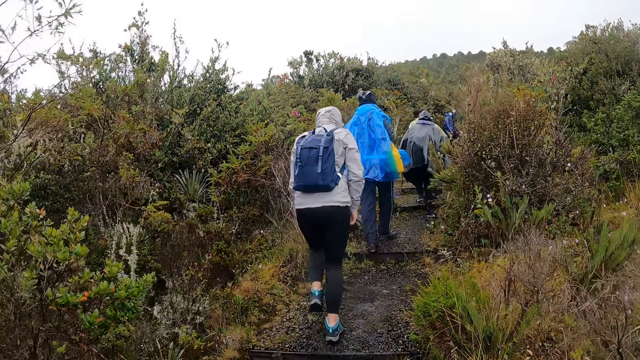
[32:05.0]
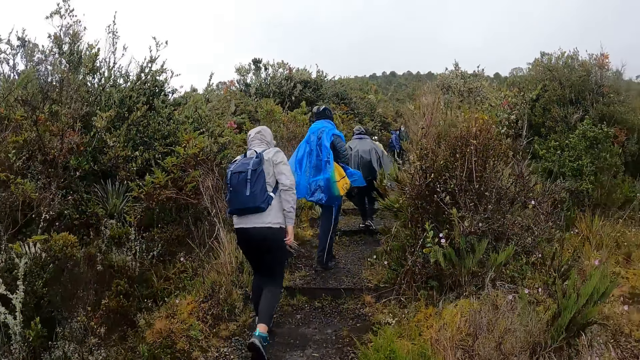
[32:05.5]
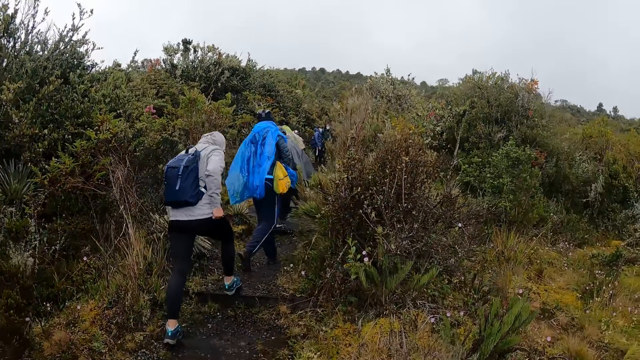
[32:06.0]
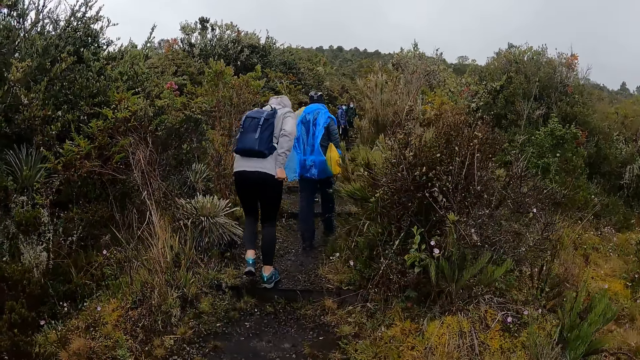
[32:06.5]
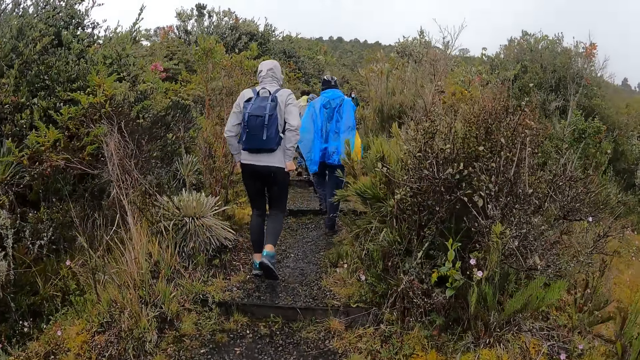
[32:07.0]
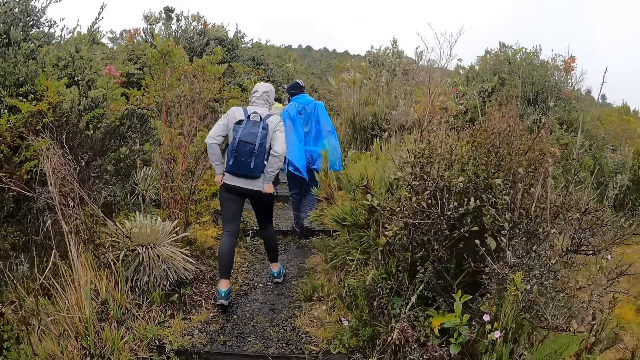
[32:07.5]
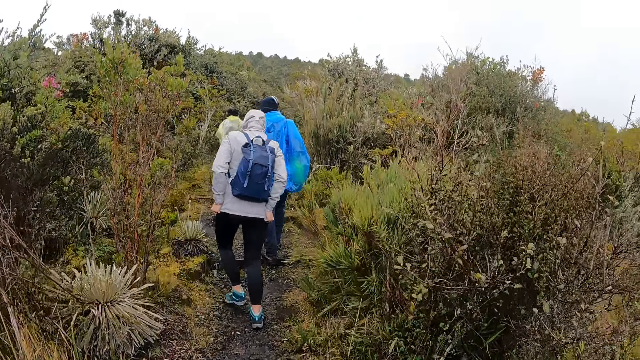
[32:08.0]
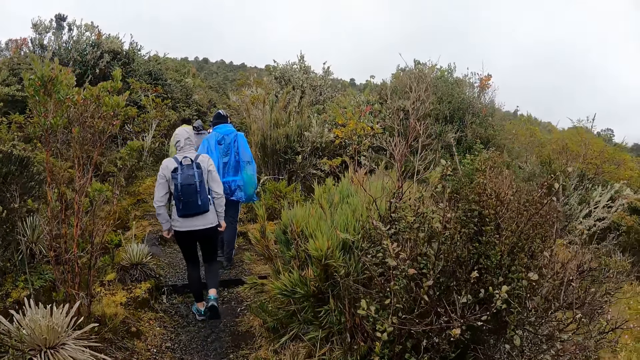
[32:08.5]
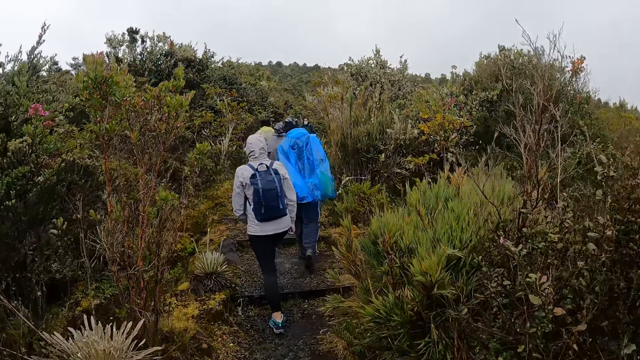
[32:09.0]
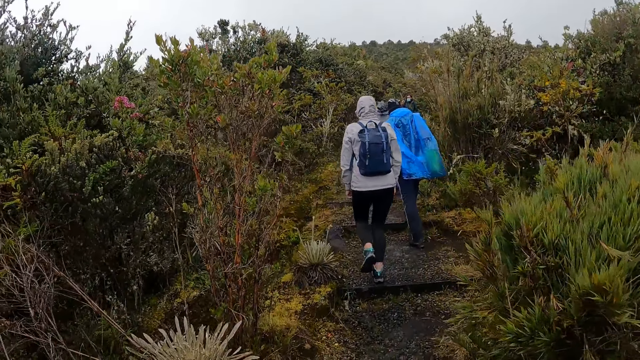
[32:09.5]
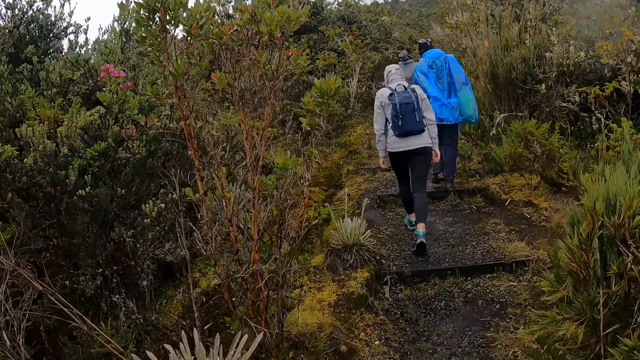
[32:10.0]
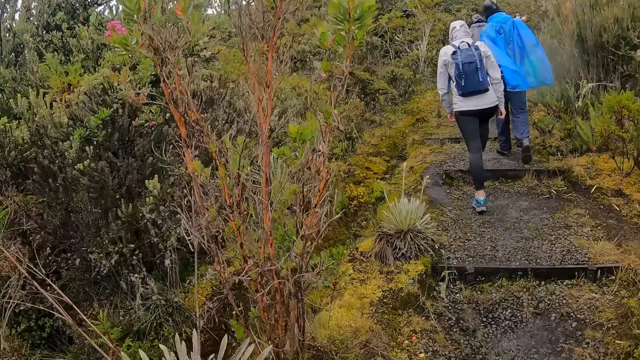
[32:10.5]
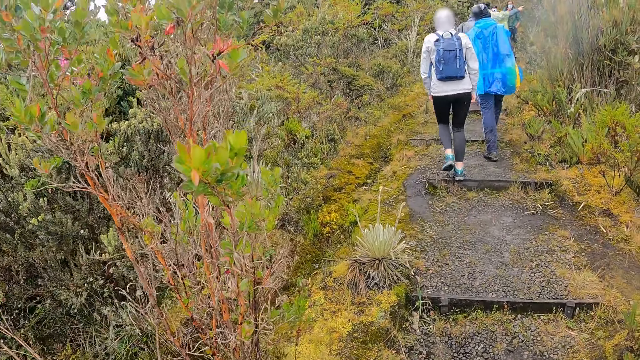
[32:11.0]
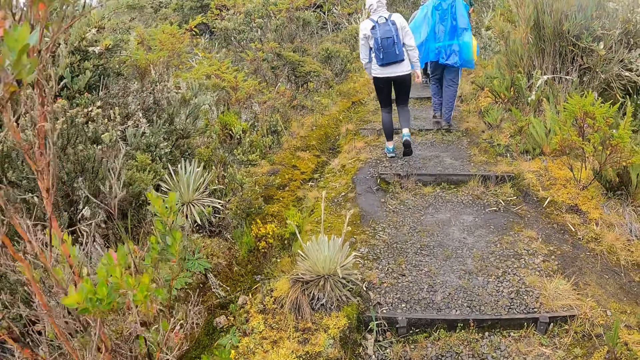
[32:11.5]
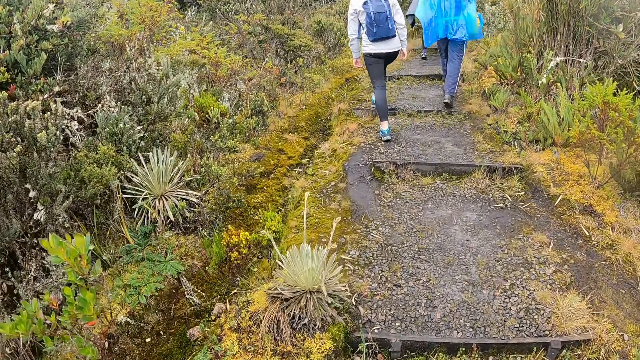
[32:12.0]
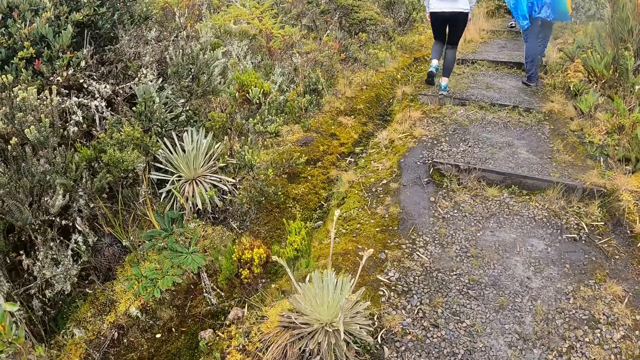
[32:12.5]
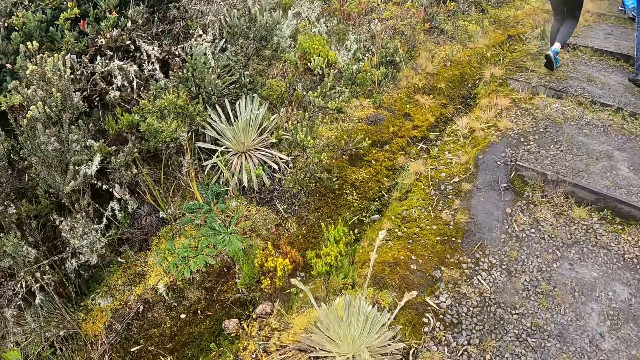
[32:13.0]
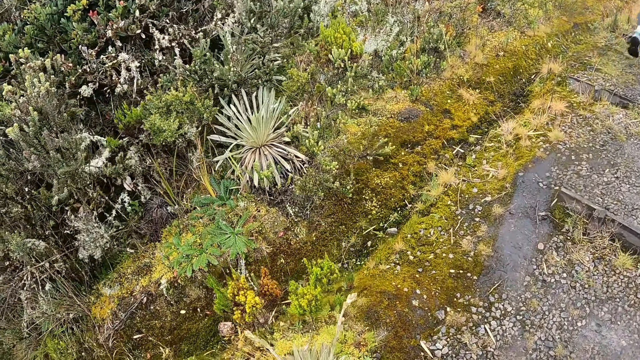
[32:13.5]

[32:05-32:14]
The woman pulls her jacket with her right hand. The woman pulls her jacket with her hands.

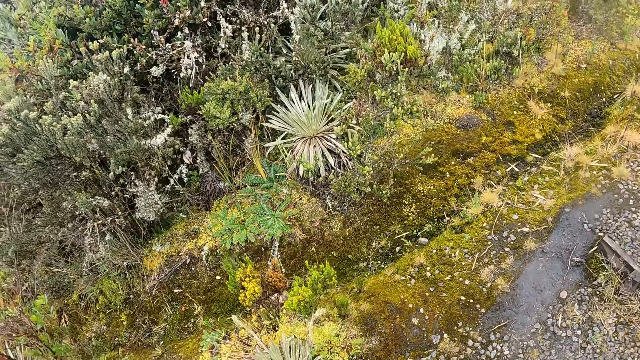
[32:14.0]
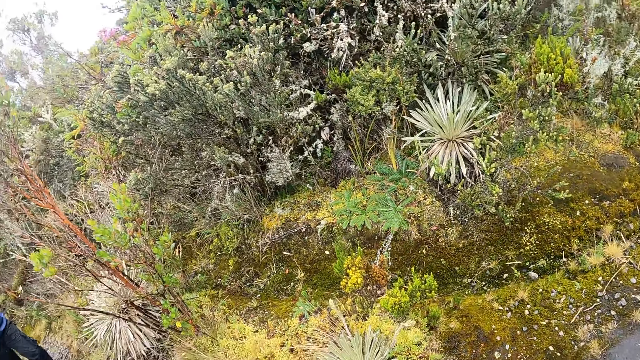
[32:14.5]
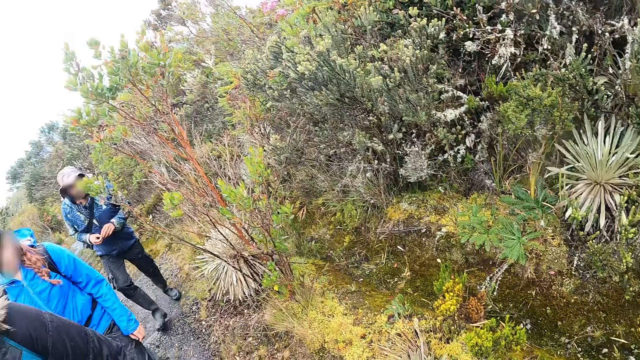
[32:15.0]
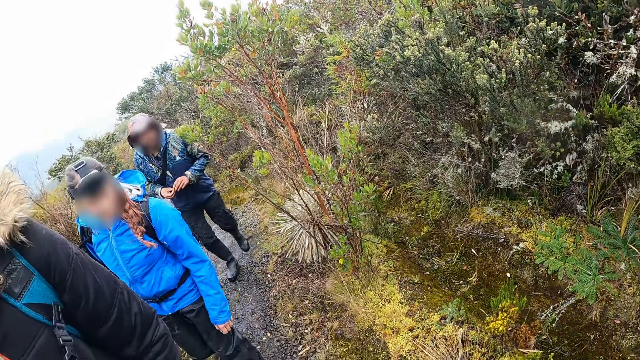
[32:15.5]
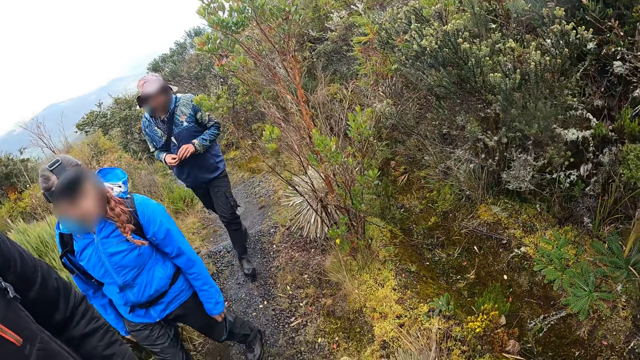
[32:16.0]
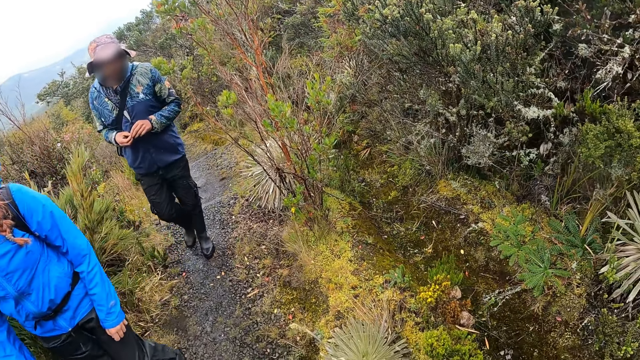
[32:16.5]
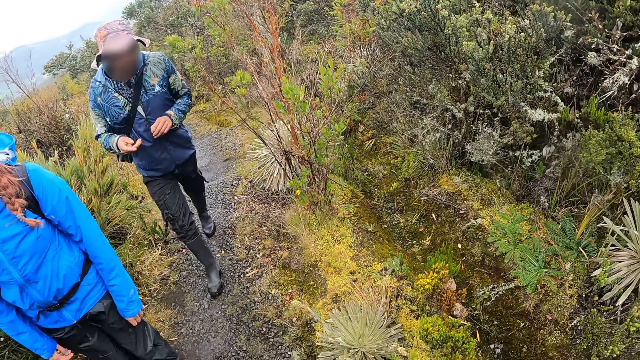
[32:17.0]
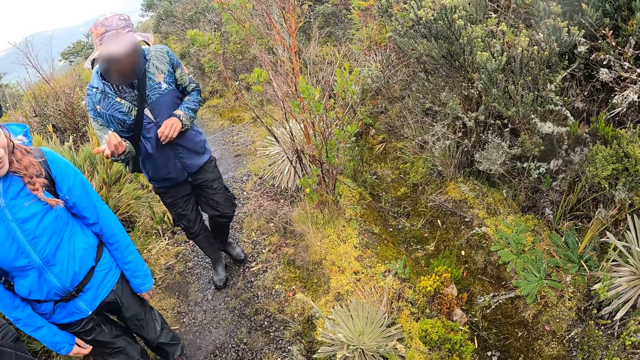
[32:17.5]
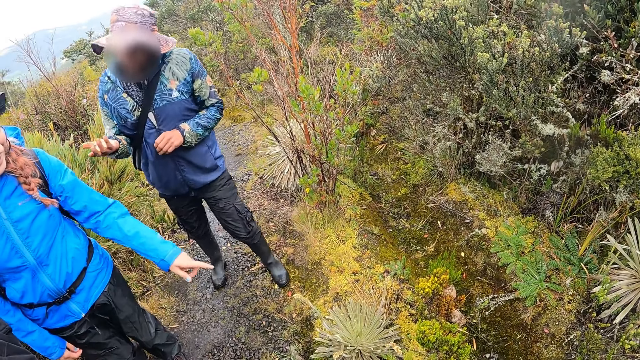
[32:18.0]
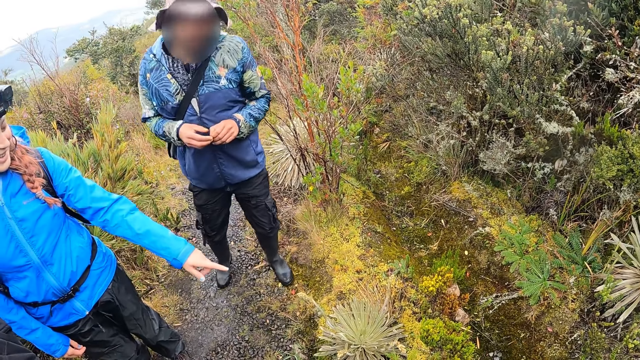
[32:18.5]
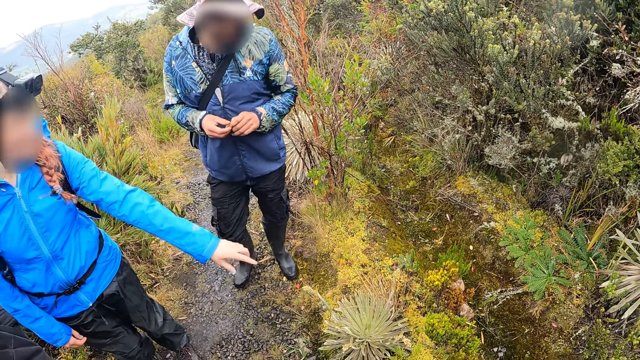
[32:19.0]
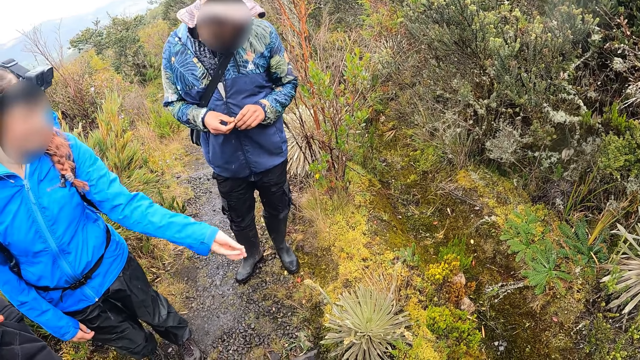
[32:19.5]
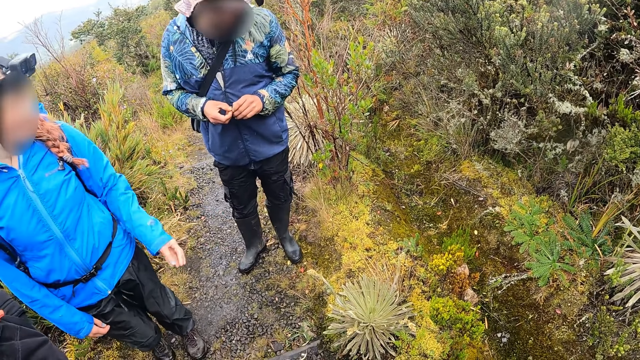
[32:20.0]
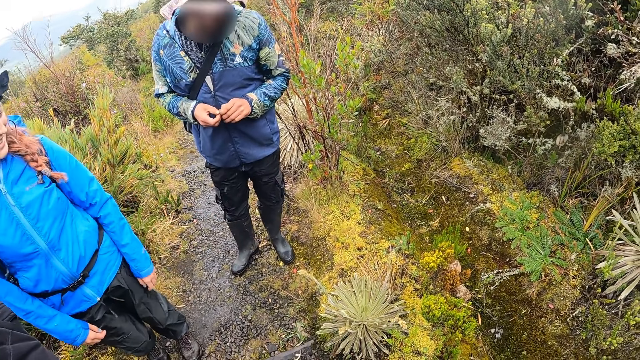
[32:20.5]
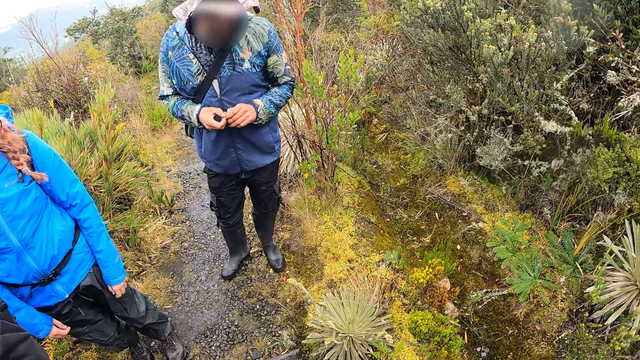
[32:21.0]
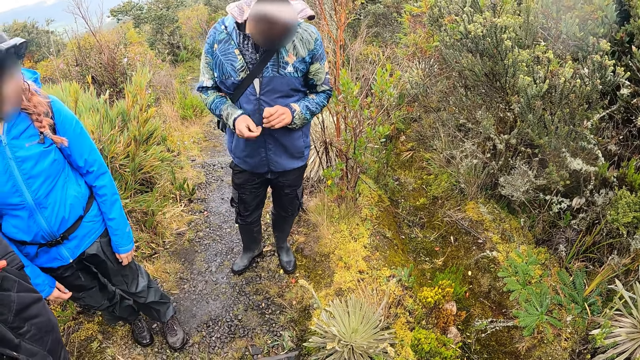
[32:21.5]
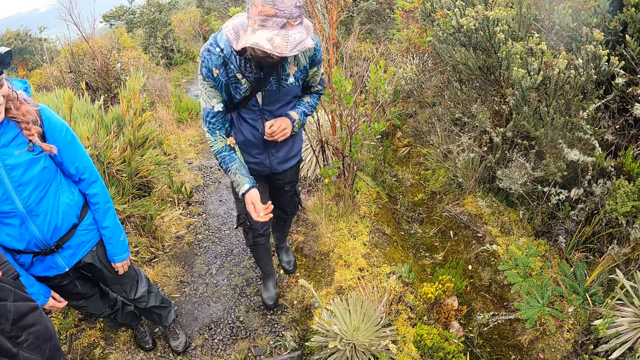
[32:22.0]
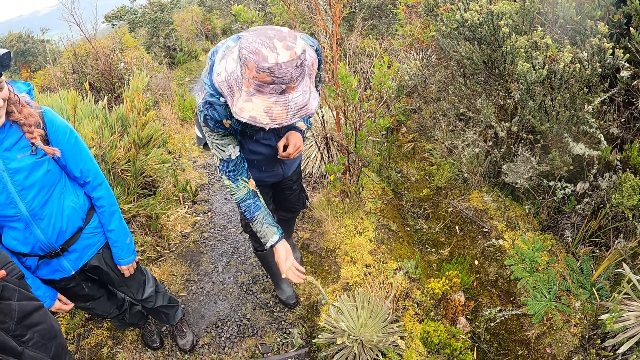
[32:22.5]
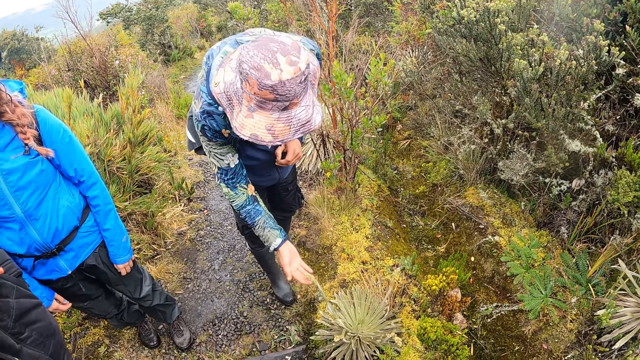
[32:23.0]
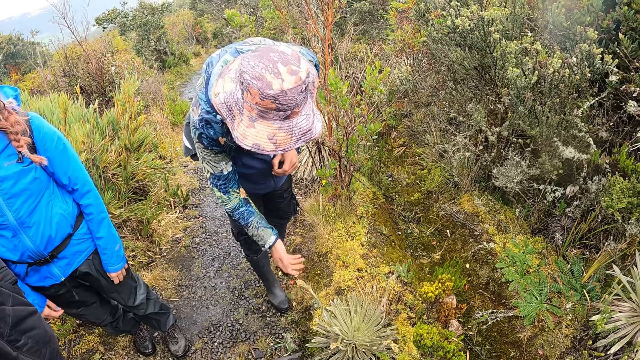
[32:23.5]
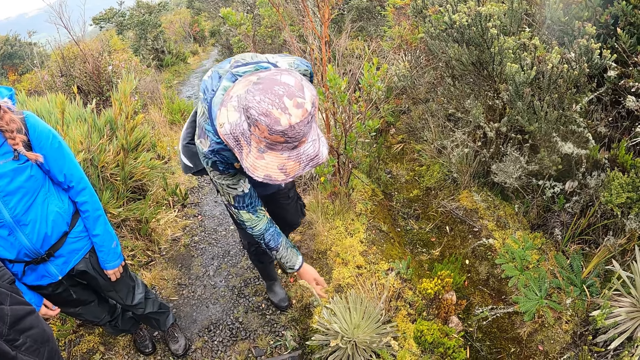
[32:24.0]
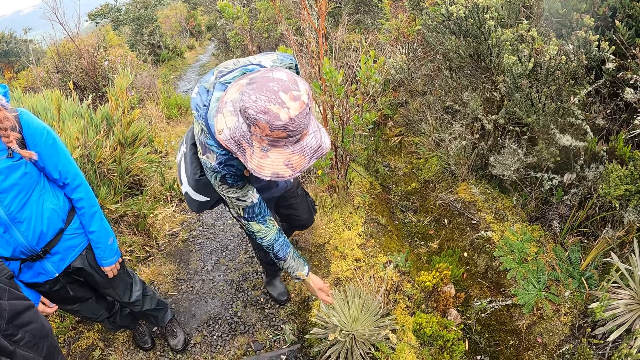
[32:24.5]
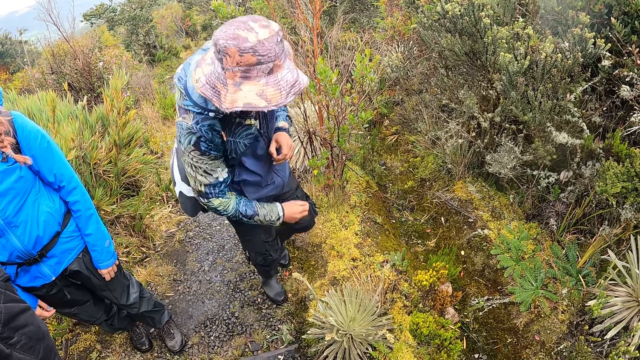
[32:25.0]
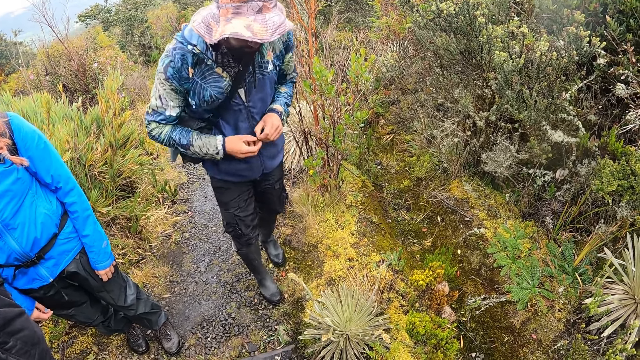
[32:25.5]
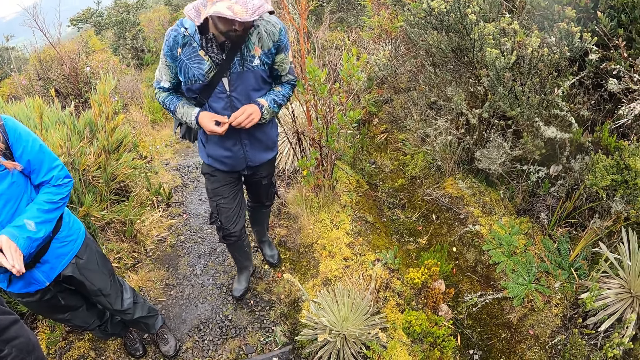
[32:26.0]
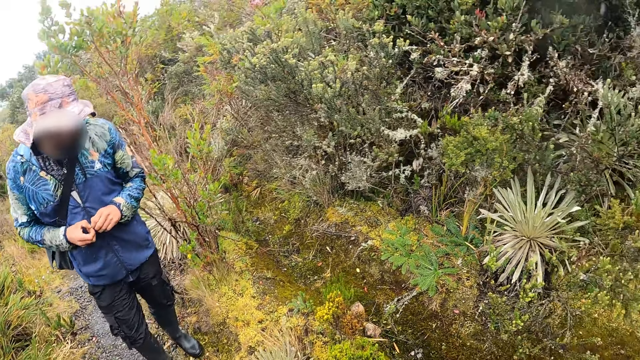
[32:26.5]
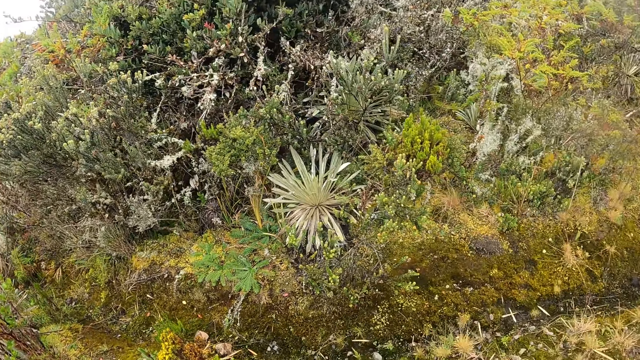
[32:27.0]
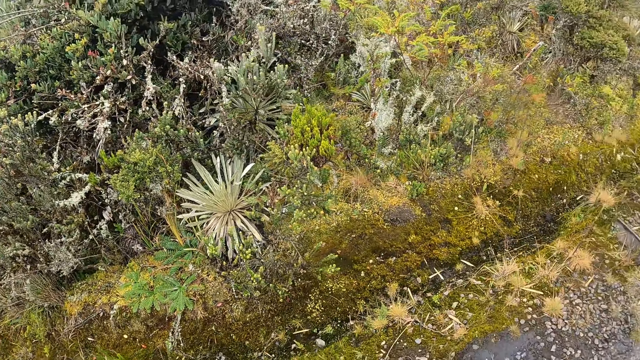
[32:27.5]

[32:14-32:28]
A woman takes a hike with a man and another person. The man makes a hand gesture with his right hand. The woman makes a hand gesture with her left hand. The woman points on the ground. The man shakes his head. The man touches a plant or flower plant with his right hand. He touches the plant again. The man removes his hand from the flower plant. The woman claps with her hands.
